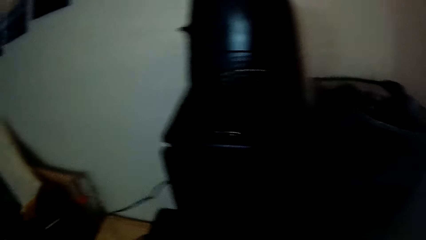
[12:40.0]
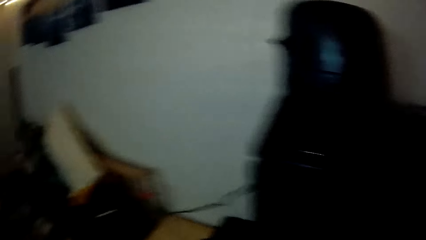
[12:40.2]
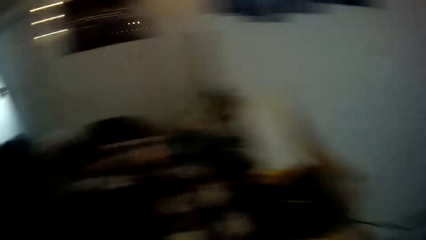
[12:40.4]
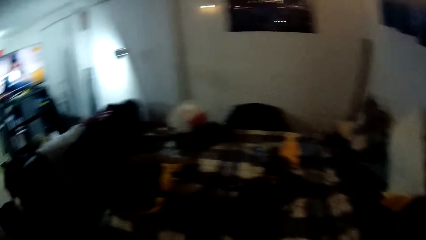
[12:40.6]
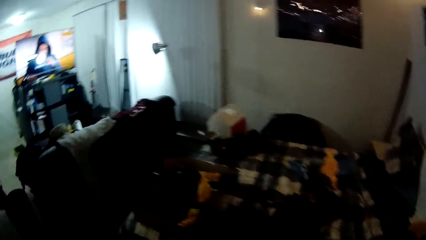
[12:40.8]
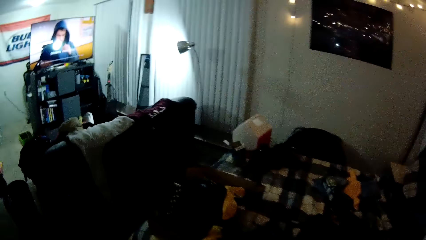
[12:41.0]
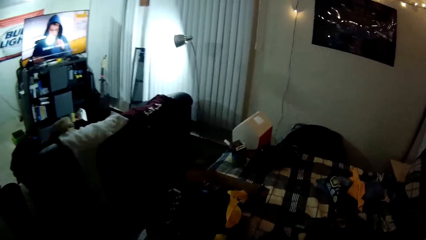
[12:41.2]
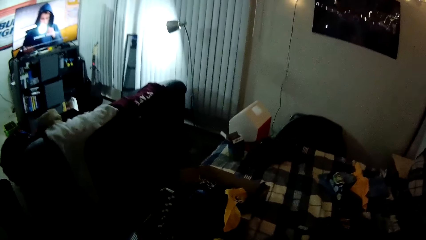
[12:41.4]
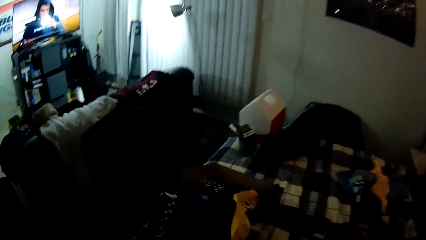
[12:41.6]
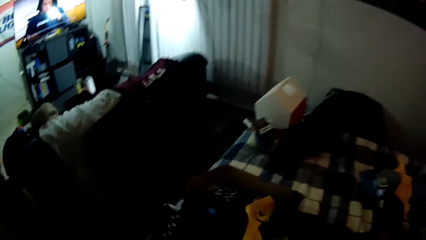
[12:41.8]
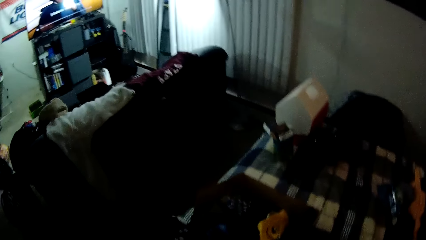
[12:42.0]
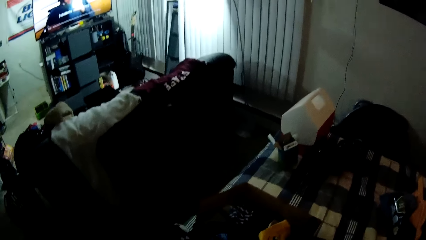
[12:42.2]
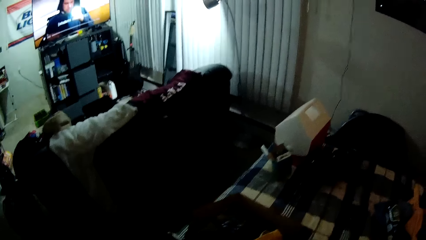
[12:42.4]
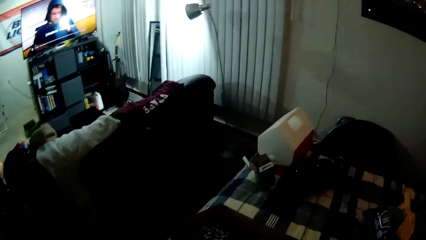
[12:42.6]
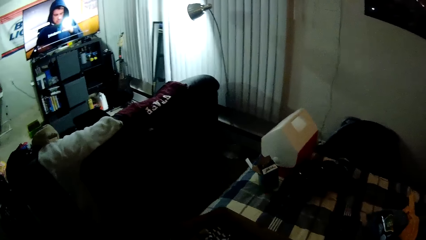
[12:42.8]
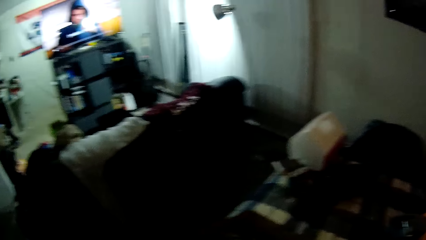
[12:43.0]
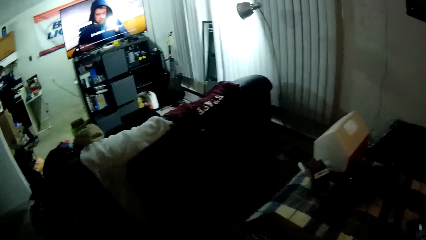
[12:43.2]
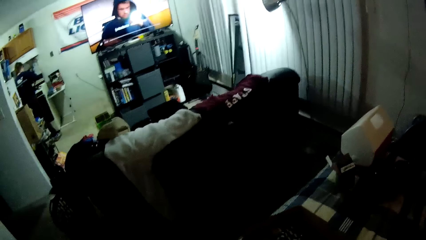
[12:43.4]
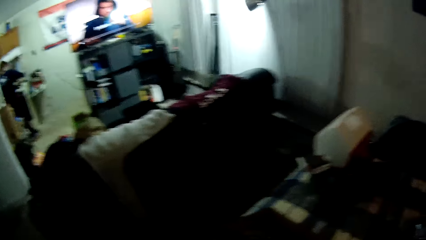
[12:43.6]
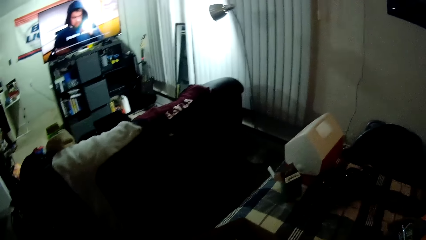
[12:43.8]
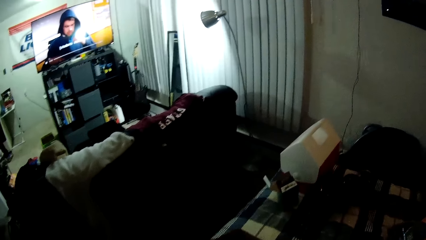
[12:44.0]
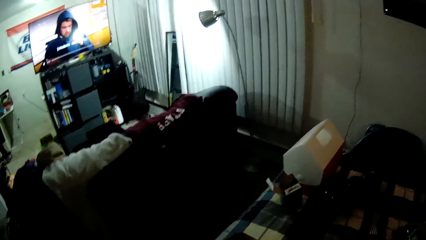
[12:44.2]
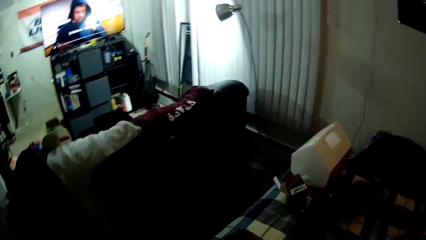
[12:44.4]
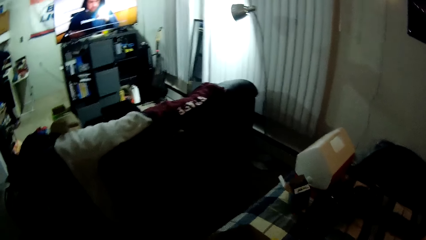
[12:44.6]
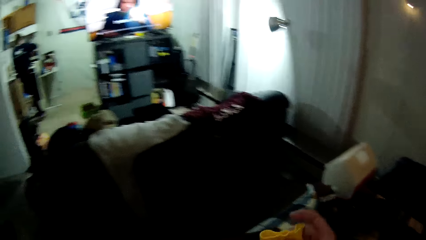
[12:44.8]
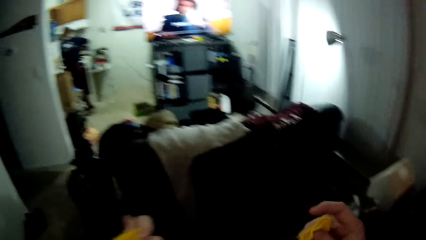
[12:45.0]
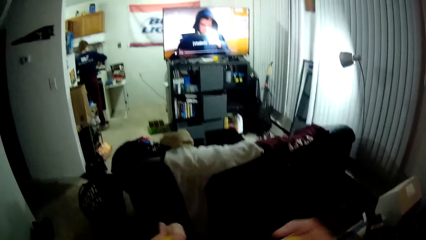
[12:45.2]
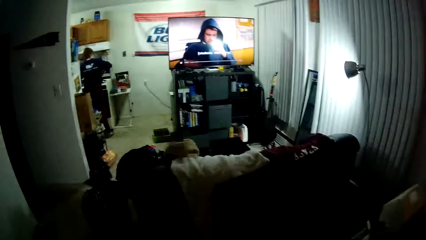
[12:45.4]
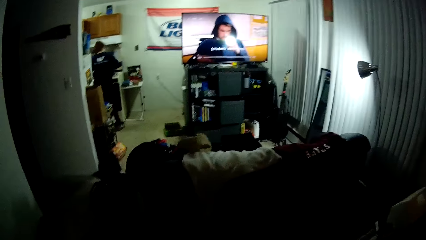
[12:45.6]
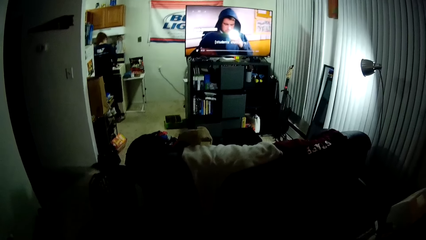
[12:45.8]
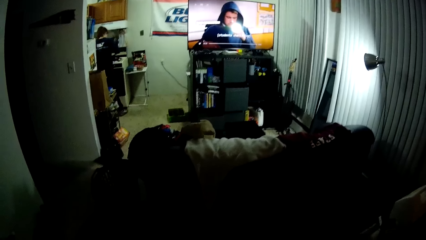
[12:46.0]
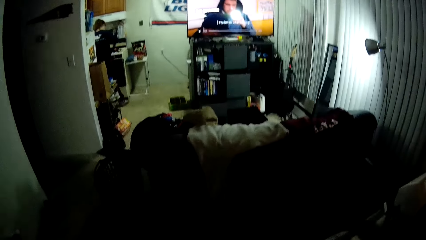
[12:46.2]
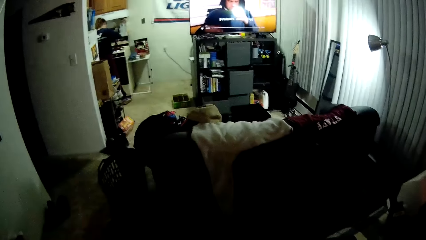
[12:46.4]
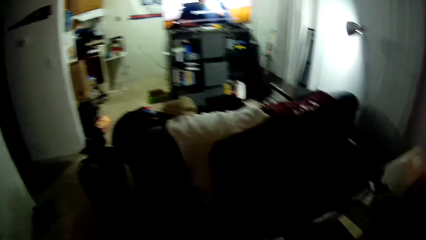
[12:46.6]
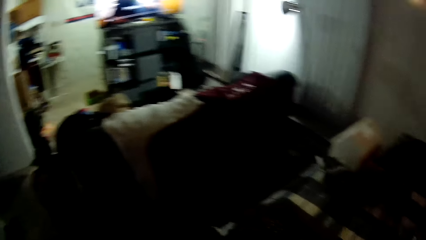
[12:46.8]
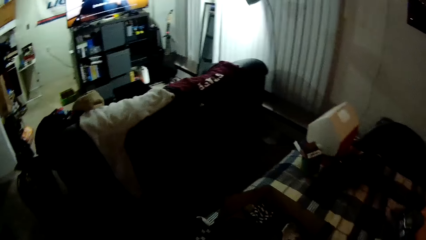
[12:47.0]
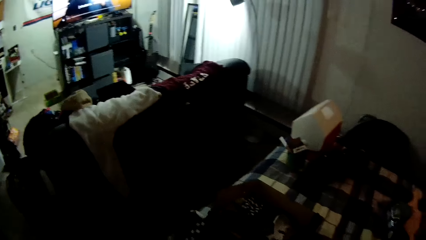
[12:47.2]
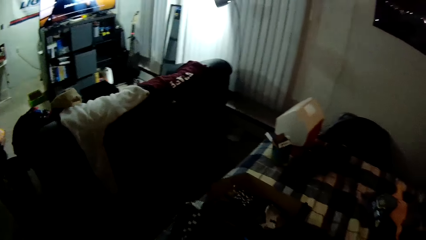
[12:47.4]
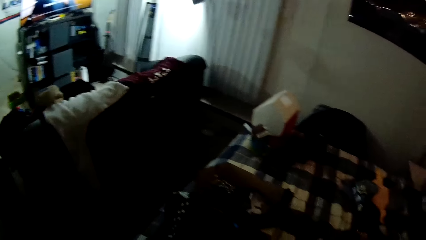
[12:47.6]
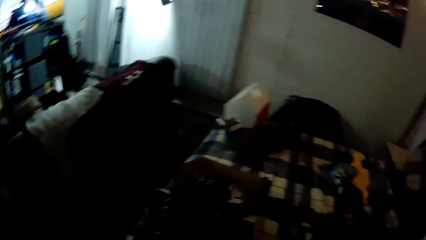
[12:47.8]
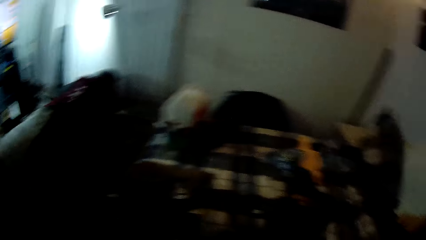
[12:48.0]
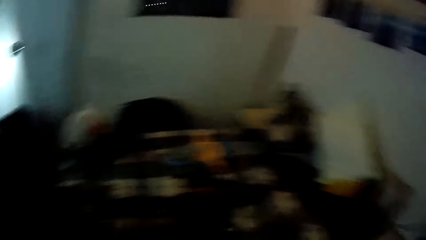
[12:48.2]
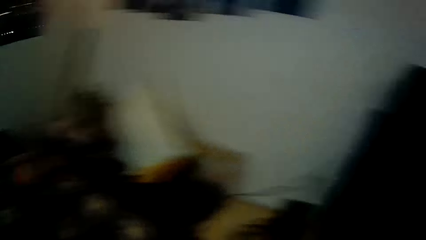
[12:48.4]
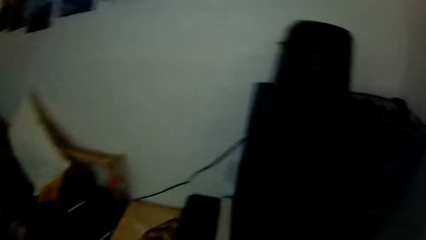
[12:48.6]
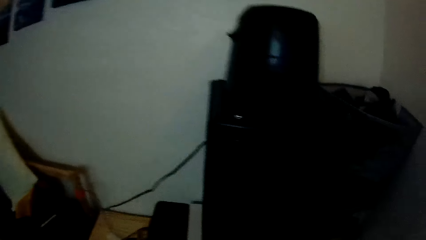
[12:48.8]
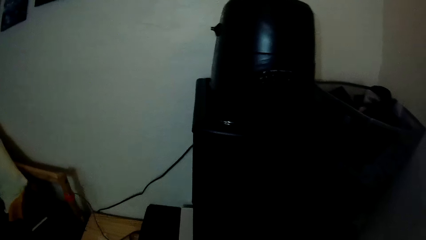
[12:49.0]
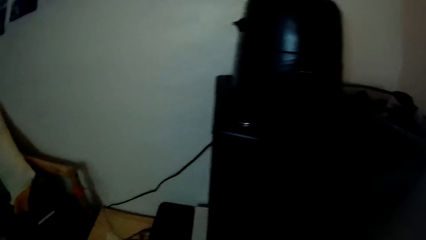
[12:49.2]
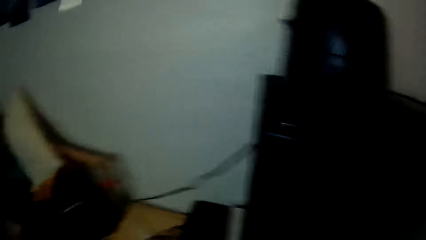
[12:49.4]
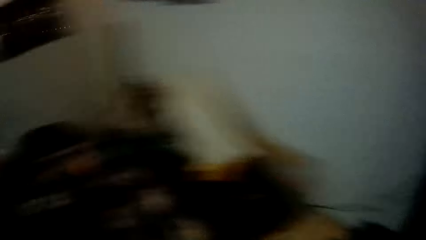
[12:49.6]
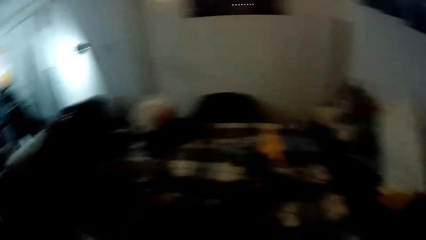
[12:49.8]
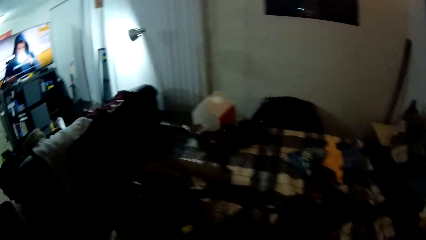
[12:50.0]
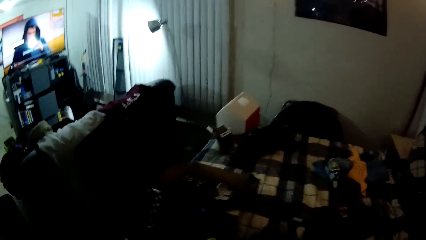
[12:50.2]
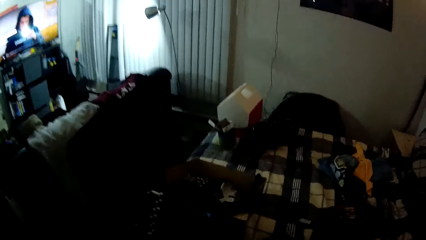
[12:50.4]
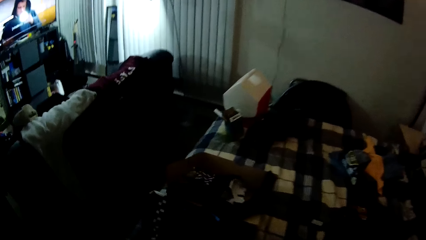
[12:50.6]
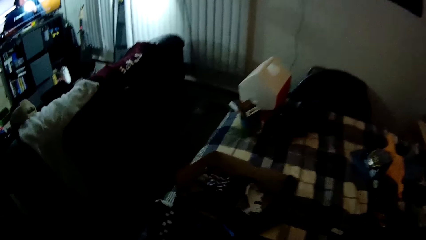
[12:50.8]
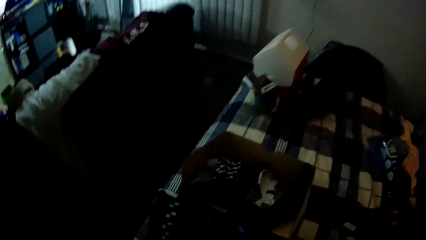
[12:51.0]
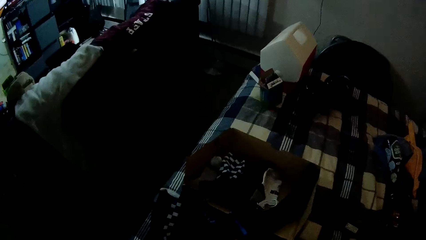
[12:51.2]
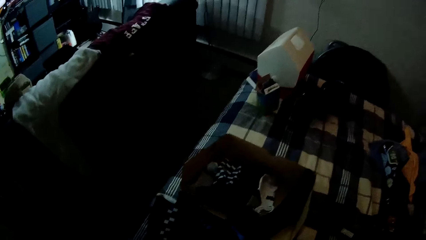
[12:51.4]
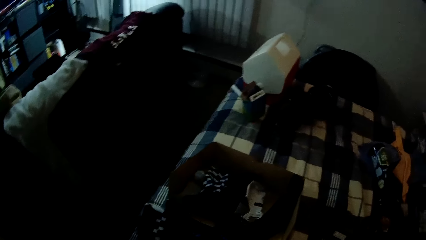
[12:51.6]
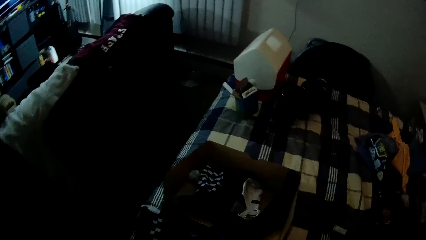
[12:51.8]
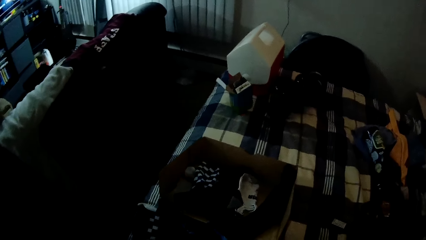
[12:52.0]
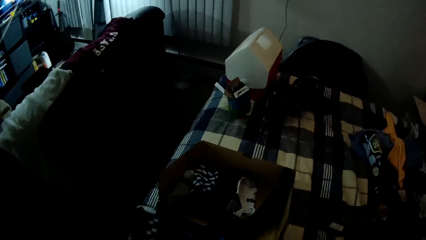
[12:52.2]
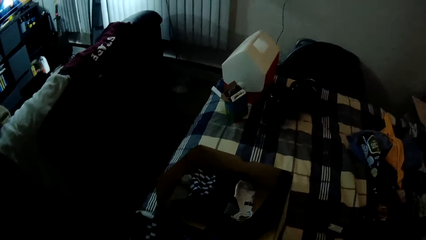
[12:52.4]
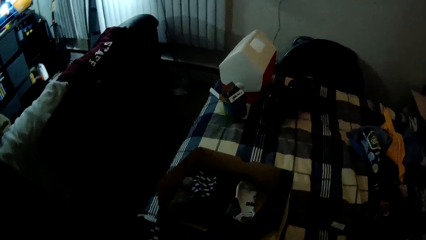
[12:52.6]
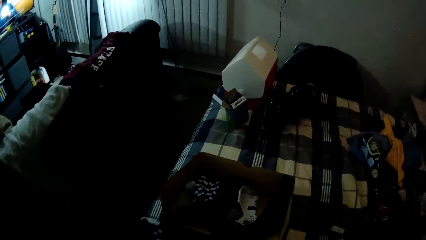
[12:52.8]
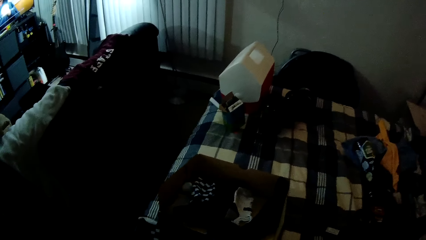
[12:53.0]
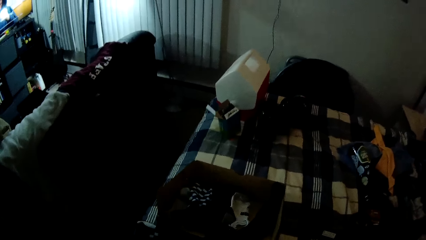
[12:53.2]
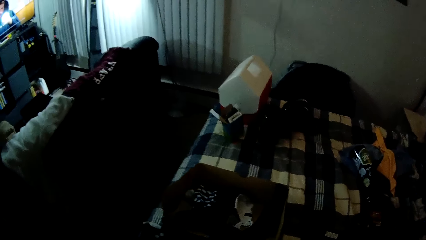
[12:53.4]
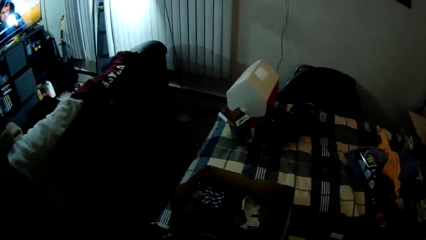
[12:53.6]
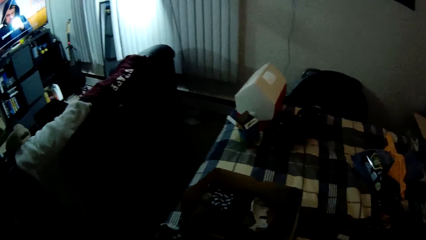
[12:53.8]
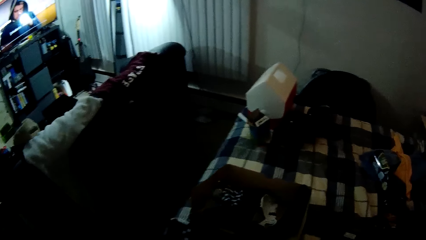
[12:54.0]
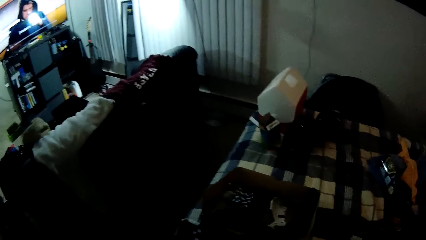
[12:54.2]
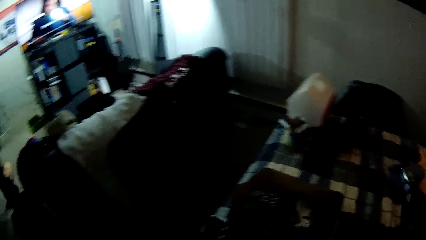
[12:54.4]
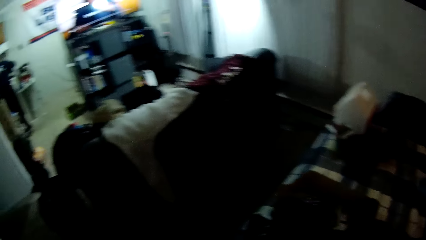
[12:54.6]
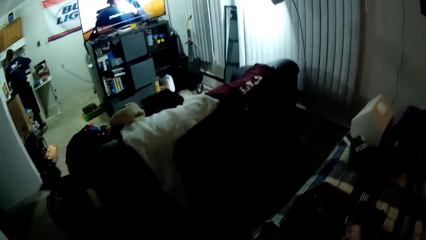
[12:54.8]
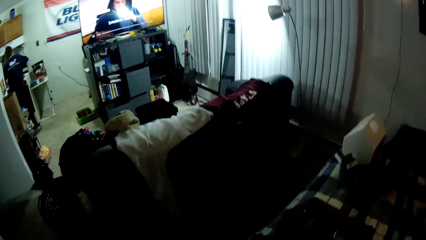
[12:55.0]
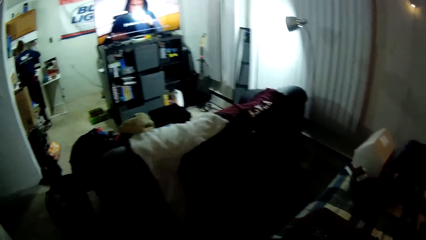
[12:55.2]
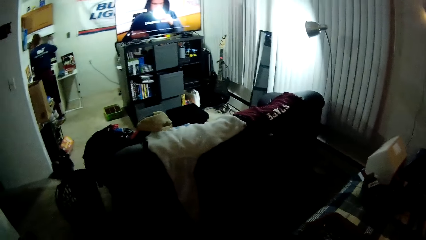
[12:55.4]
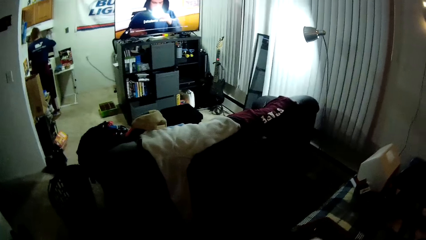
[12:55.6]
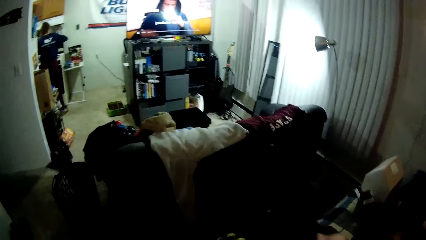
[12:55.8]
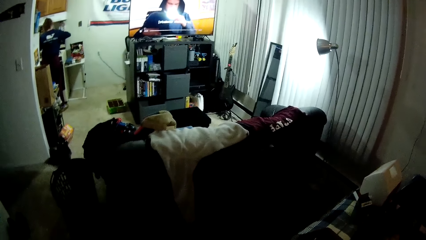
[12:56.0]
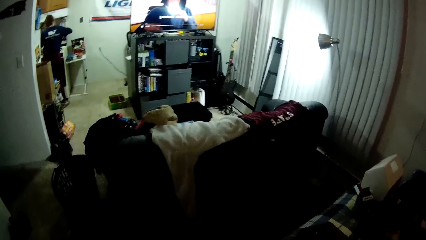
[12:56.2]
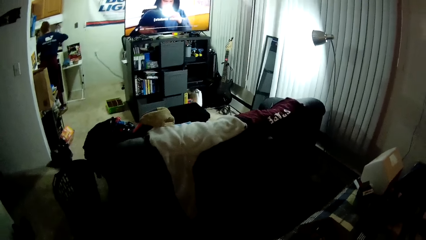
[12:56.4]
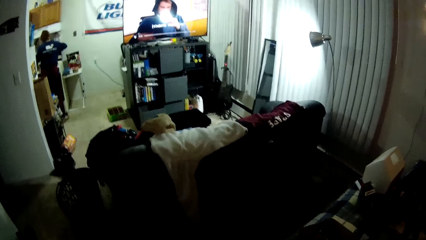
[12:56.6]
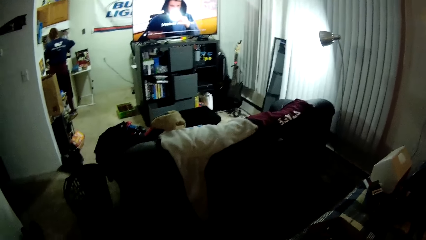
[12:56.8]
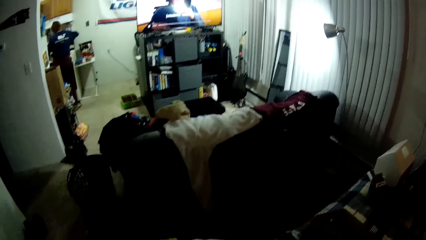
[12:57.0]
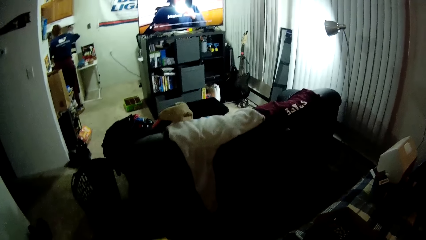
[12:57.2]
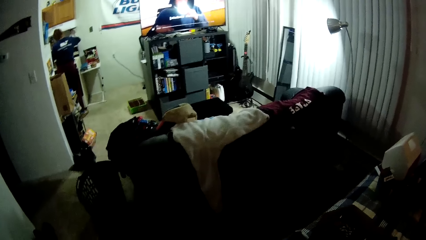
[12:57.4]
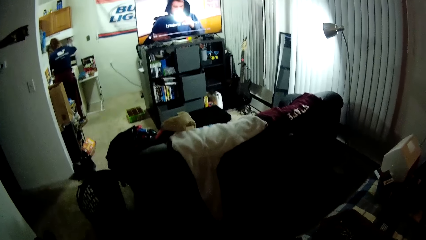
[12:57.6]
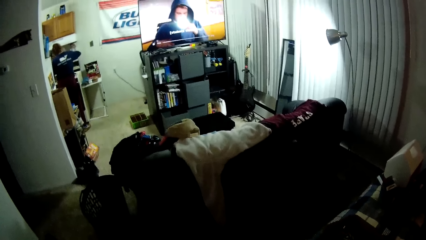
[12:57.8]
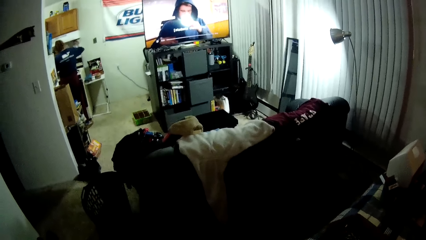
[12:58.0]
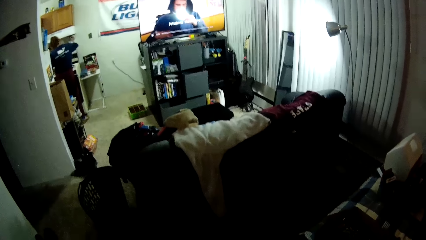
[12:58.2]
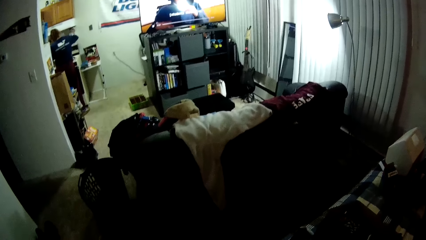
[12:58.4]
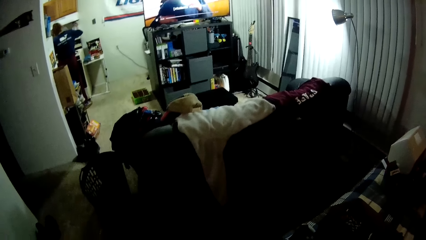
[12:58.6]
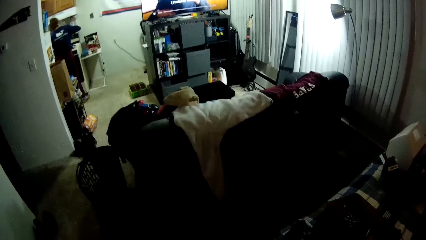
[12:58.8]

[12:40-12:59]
The camera wearer picks a cloth from the bed. They turn with the cloth. They put the cloth in the drawer. They turn to the bed. They pick another cloth from the bed. They fold the cloth.
